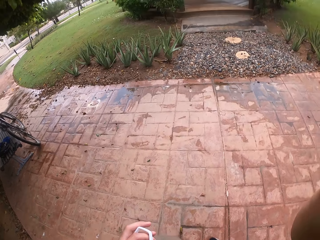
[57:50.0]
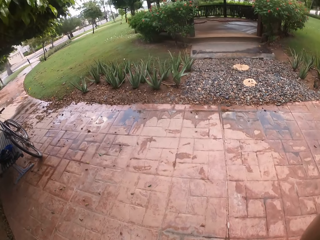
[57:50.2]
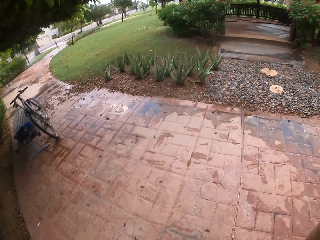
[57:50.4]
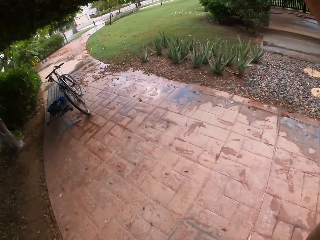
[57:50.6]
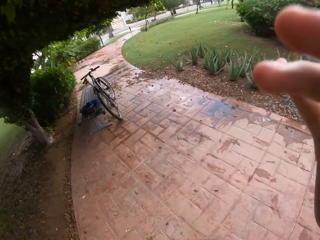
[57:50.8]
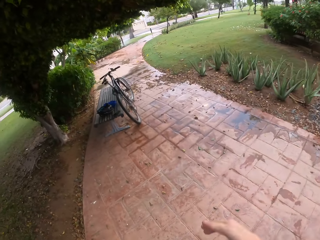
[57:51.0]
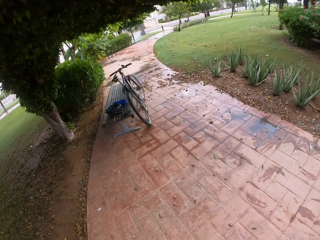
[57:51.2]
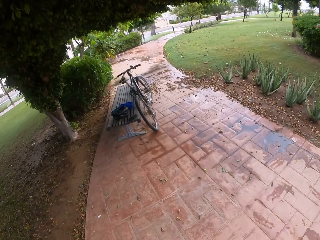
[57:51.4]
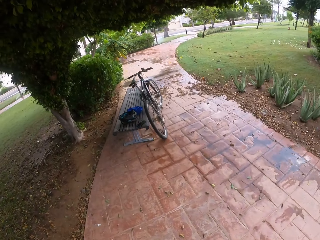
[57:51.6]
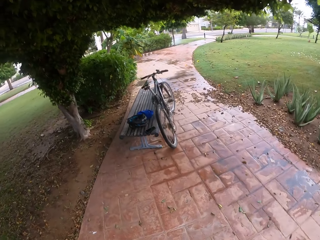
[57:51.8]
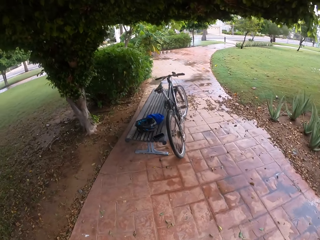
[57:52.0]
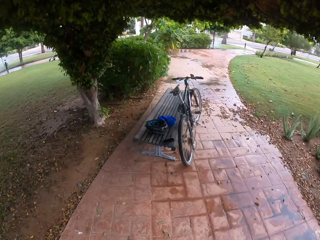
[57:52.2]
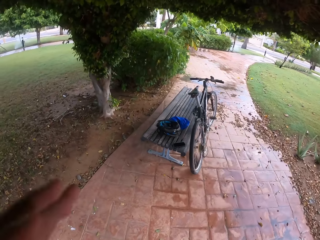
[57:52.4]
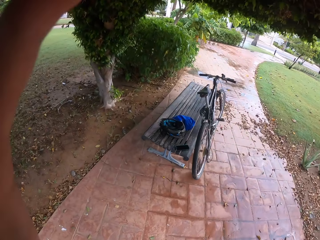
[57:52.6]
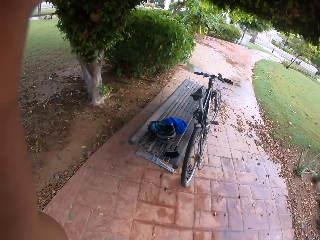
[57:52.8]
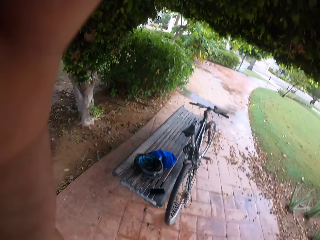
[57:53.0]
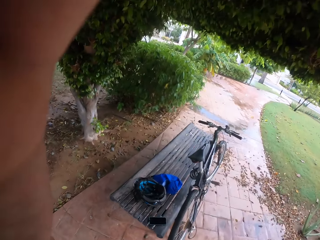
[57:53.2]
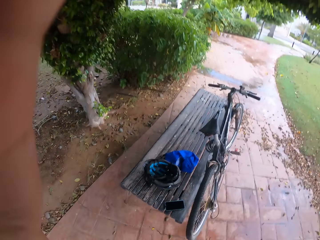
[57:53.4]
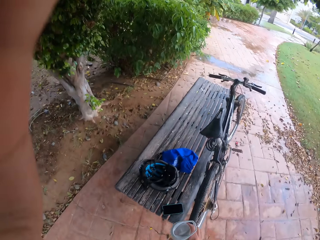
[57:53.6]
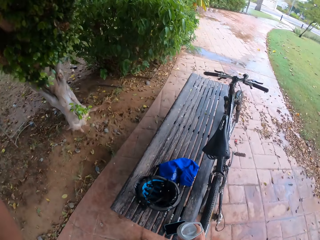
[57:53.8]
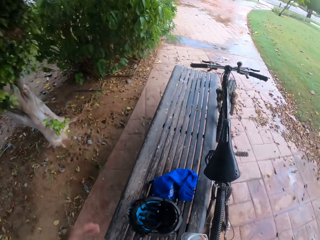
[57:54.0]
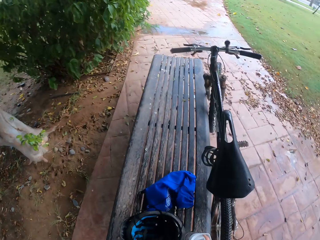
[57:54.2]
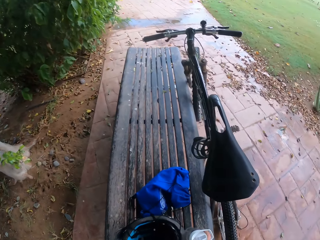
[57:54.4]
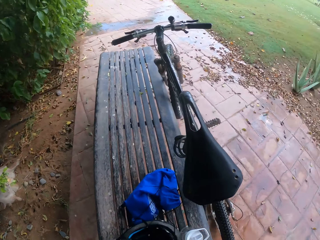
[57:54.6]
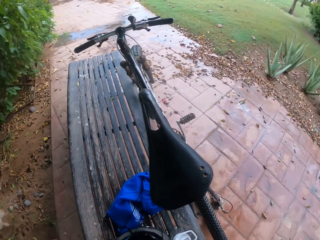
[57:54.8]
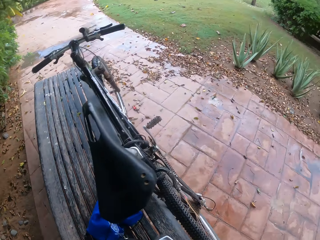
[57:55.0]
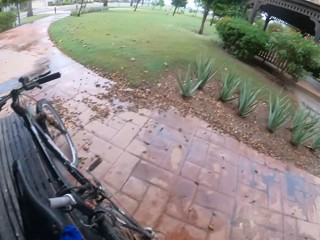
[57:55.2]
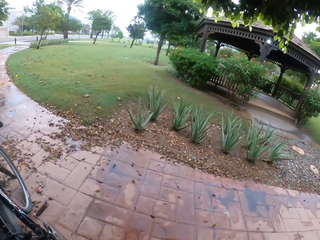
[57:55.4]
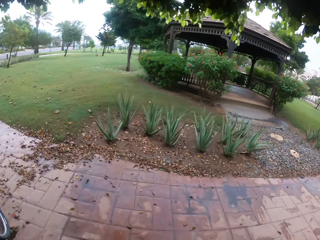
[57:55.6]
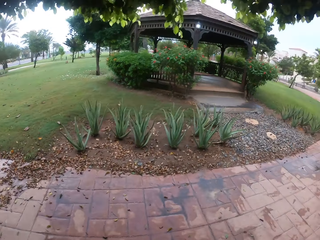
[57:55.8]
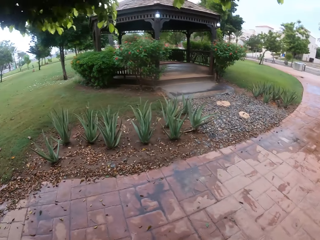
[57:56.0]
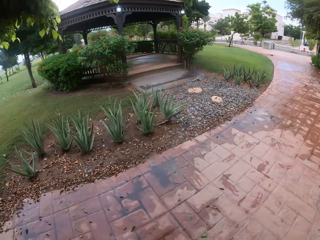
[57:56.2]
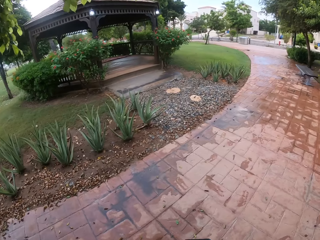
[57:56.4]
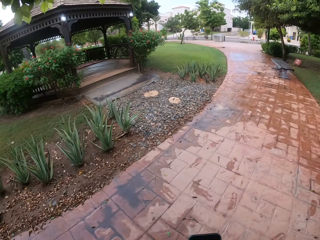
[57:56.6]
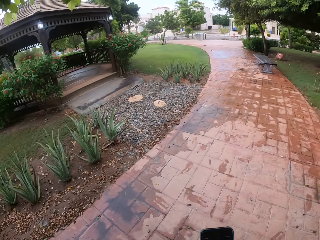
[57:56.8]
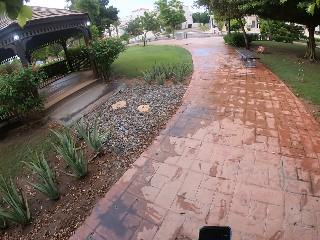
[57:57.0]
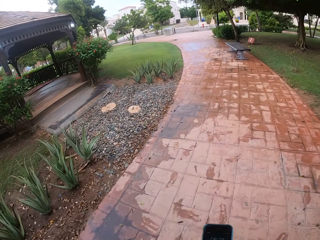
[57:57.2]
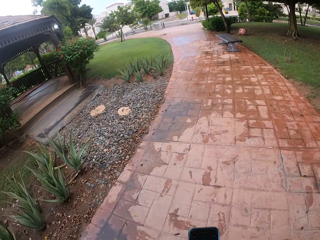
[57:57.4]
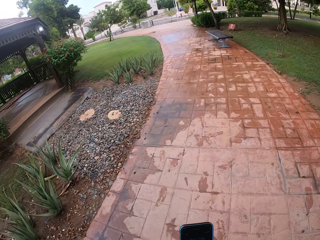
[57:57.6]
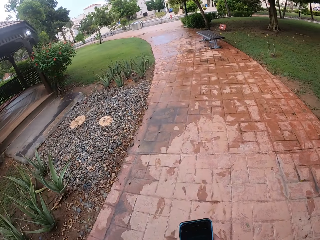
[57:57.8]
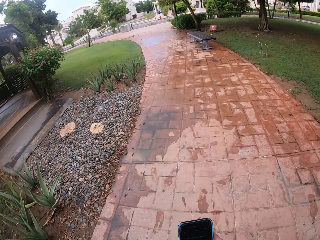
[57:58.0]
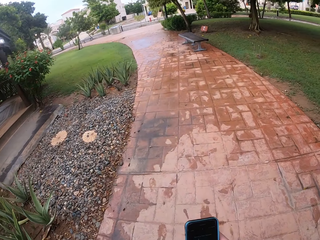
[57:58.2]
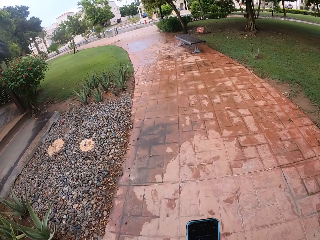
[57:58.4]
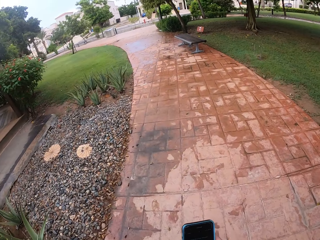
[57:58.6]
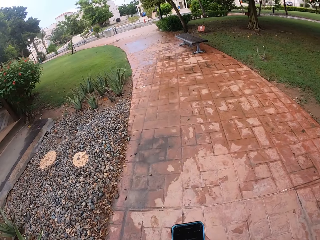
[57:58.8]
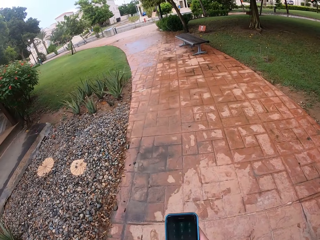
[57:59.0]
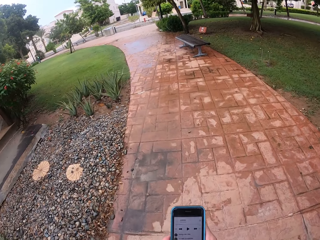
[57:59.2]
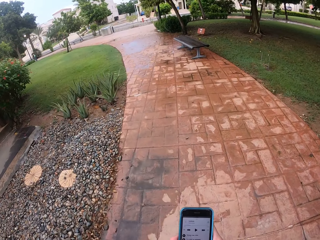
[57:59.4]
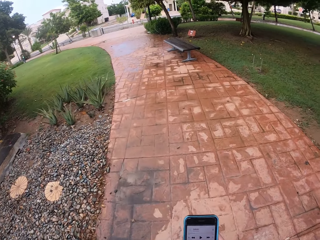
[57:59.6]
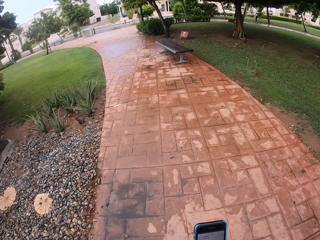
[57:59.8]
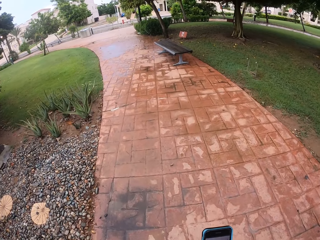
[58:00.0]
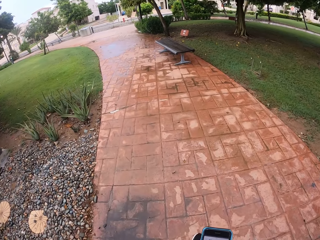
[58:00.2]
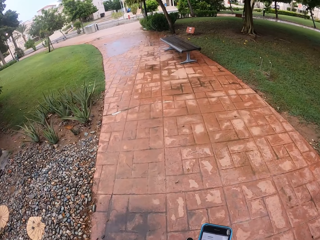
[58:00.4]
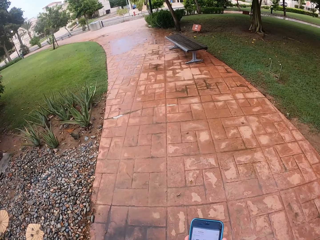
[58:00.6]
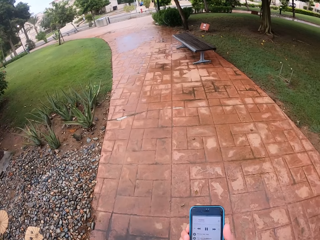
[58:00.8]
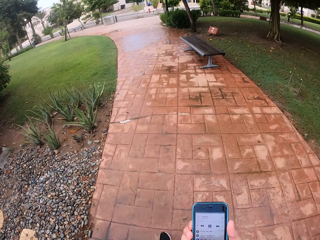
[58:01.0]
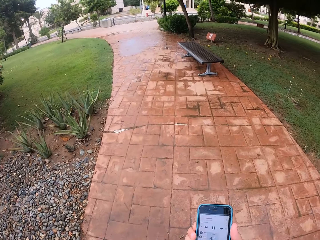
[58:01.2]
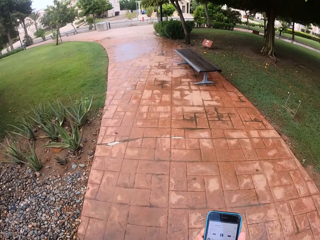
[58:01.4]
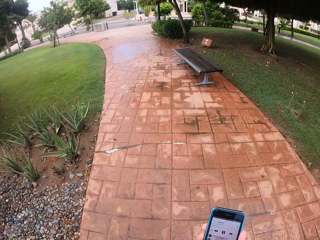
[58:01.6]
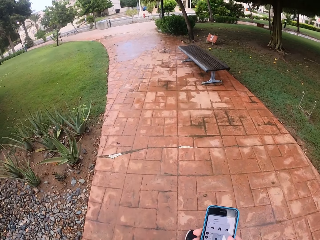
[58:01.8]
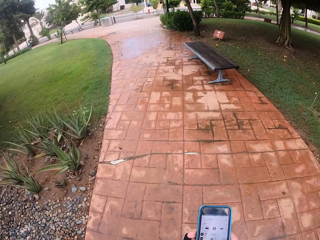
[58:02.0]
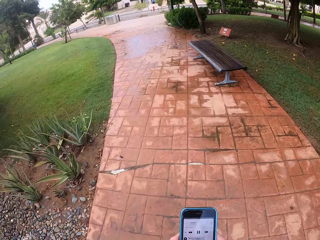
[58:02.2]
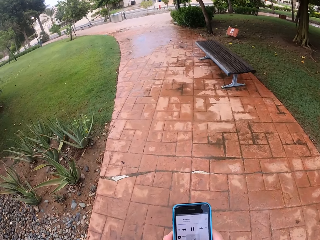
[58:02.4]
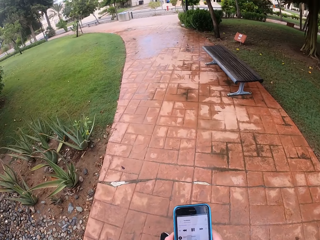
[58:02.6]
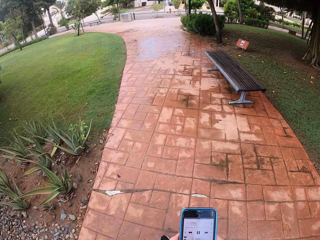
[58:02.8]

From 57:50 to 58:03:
The camera wearer drops his hand. He walks outside. He raises his hand up. He drops his hand. He holds a phone. He presses the phone.

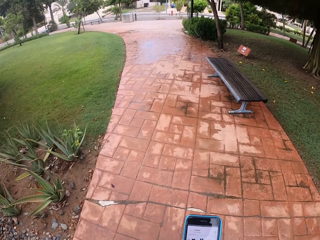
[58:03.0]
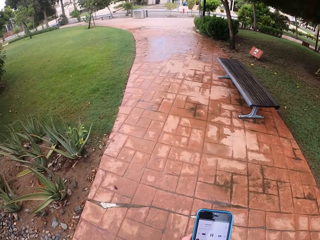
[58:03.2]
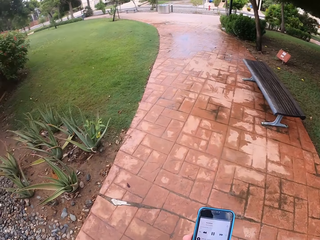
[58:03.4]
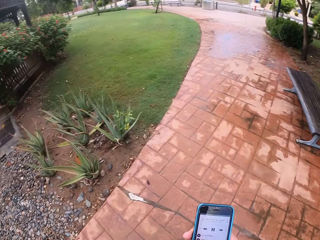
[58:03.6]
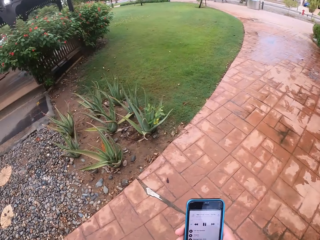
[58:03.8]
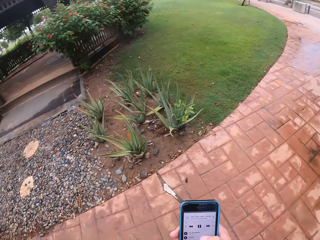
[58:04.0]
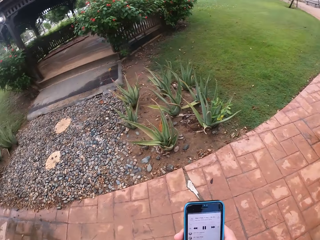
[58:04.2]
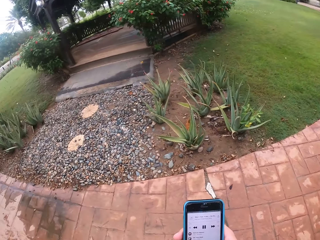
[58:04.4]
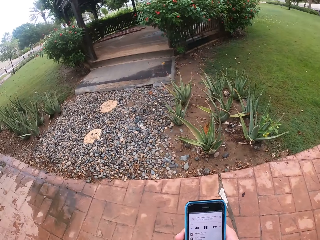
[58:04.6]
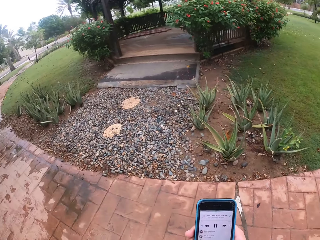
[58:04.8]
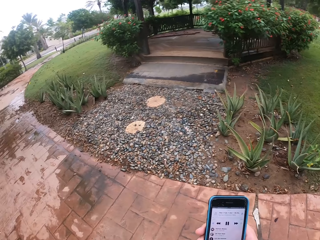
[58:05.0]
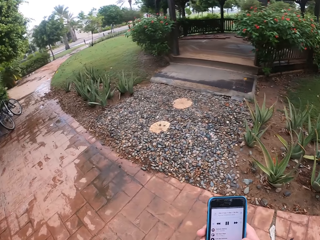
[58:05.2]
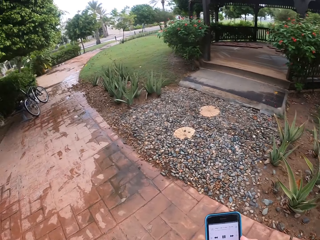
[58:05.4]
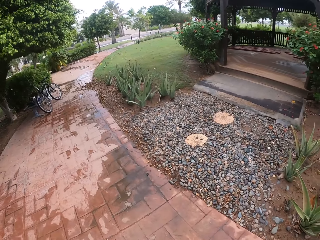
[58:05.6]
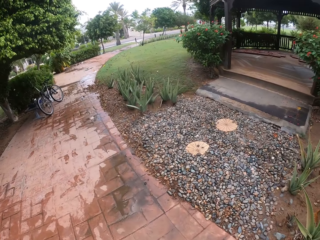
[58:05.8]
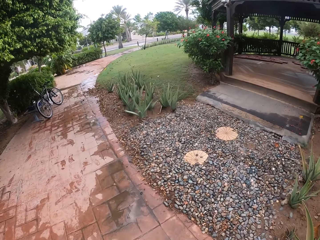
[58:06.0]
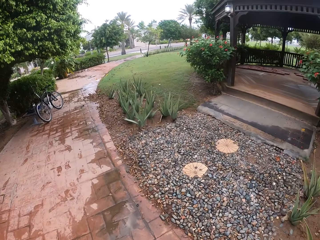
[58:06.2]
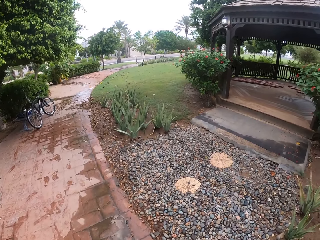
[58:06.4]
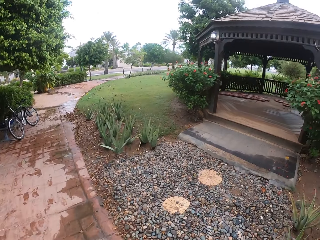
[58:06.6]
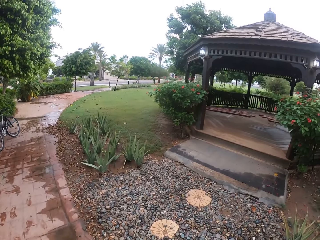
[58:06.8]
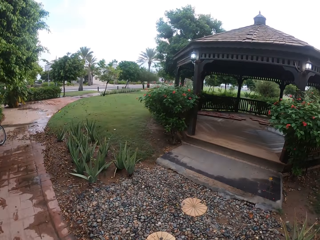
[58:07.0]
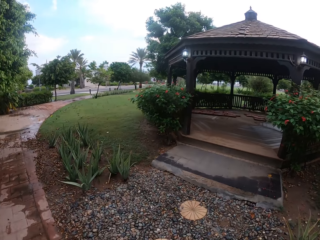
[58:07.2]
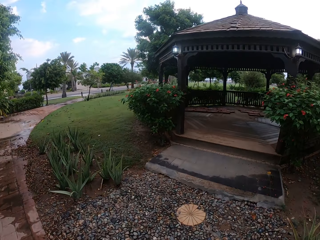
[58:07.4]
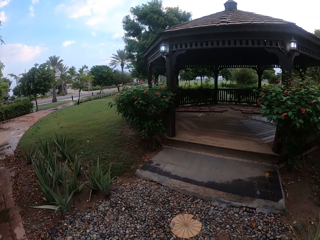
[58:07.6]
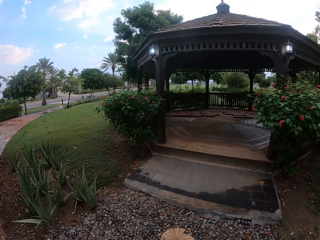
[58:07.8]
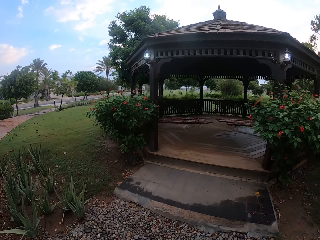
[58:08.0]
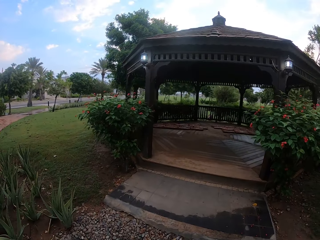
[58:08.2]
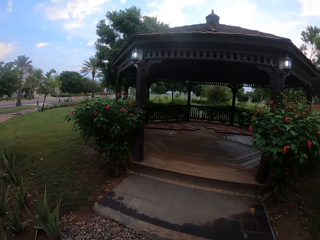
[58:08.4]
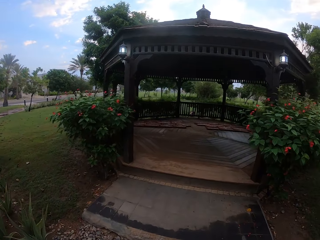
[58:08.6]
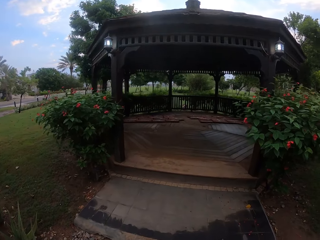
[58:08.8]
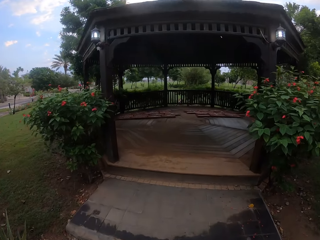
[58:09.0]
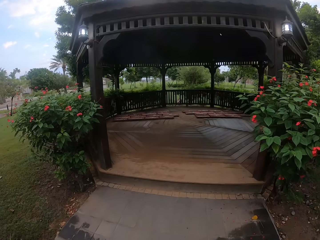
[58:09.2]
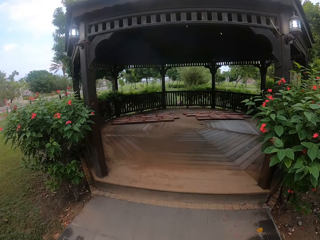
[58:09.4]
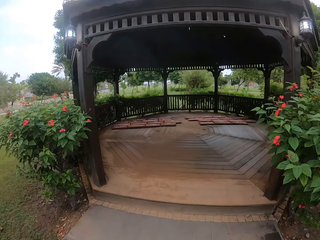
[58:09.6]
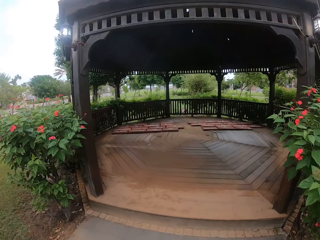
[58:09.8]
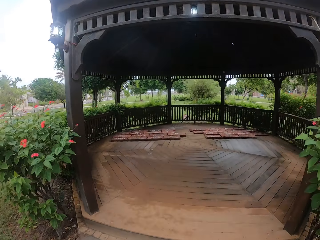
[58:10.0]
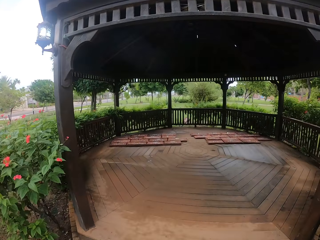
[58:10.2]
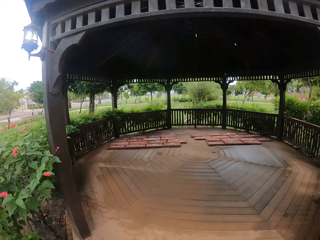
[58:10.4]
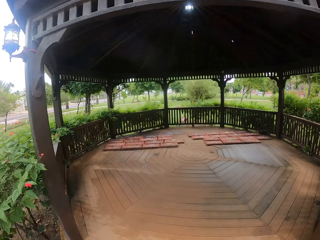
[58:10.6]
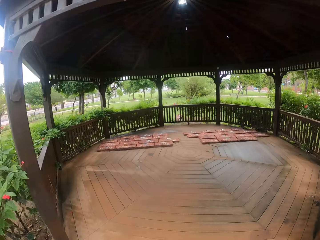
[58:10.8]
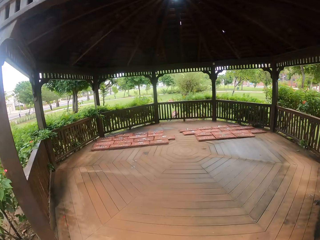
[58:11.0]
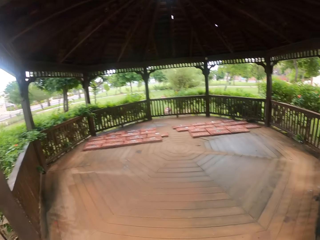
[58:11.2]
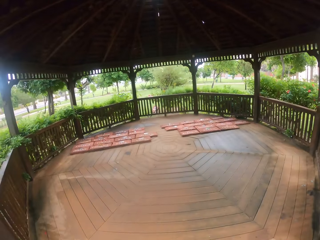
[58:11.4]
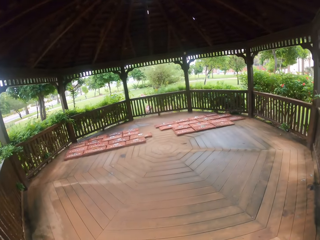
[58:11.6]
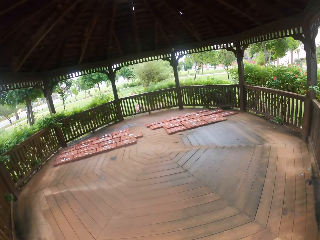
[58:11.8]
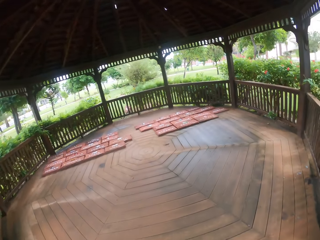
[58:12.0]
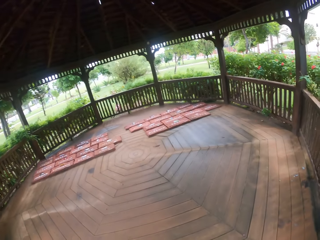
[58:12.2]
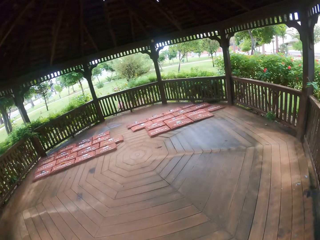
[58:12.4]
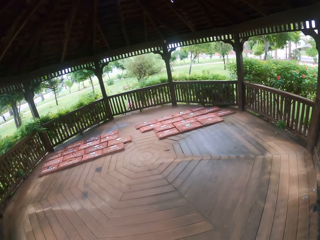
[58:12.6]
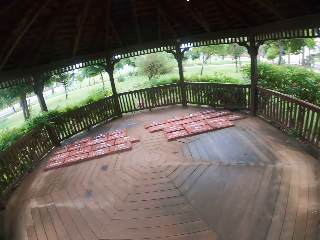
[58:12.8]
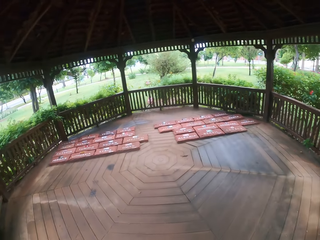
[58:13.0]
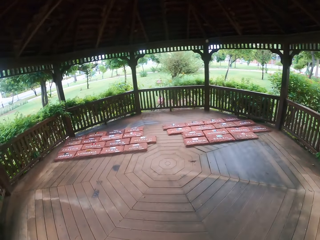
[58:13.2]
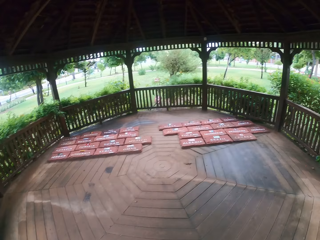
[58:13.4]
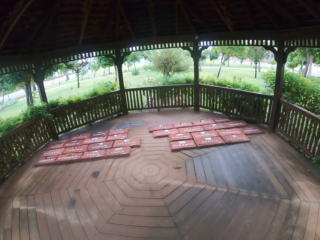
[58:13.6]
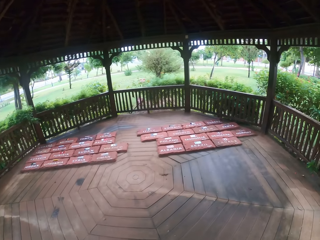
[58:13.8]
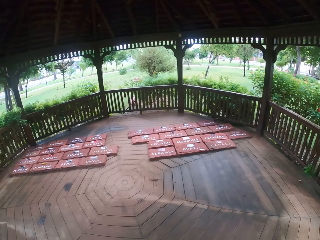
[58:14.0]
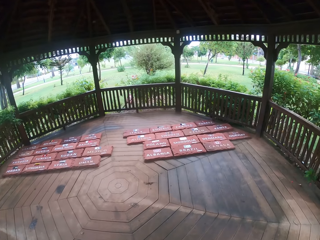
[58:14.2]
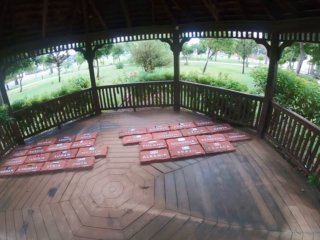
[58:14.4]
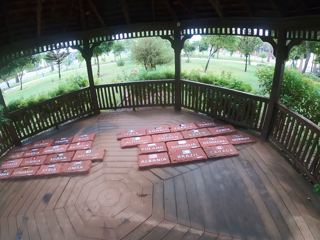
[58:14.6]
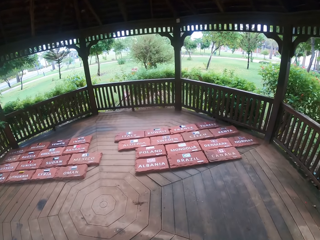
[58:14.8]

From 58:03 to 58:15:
The camera wearer walks outside. They enter the shelter and walk in the shelter.
